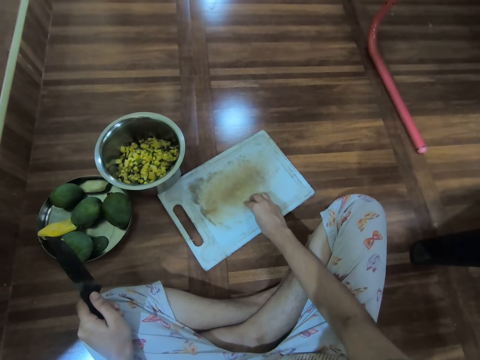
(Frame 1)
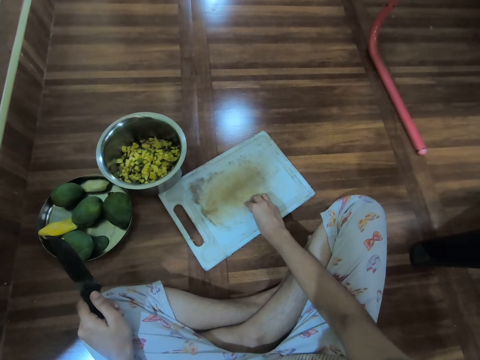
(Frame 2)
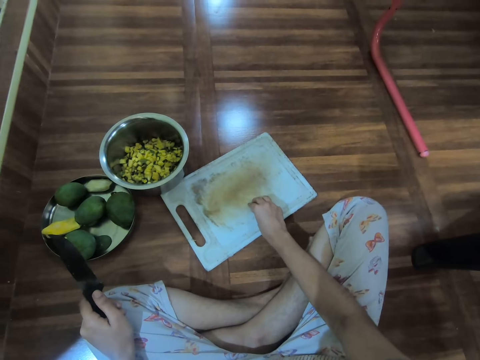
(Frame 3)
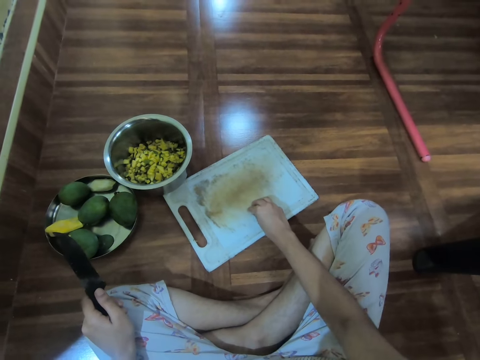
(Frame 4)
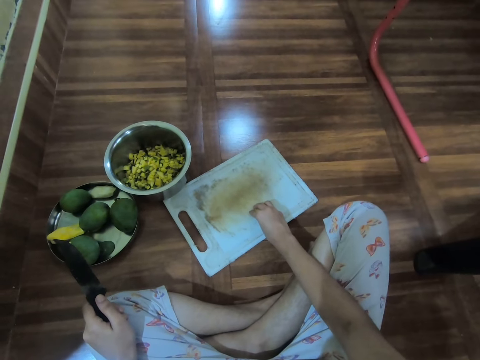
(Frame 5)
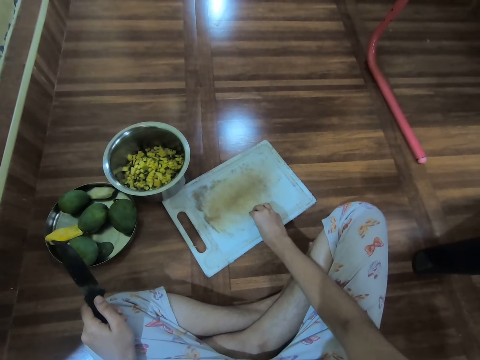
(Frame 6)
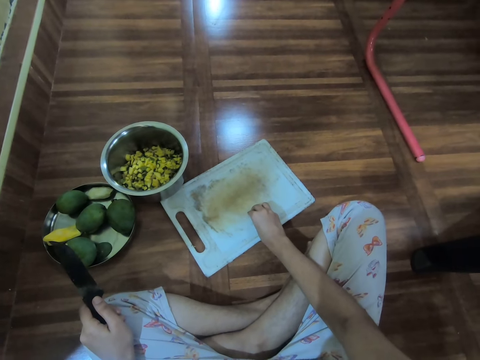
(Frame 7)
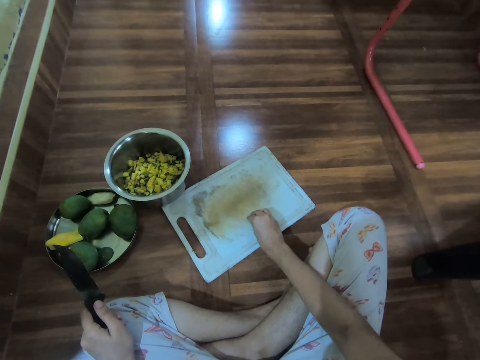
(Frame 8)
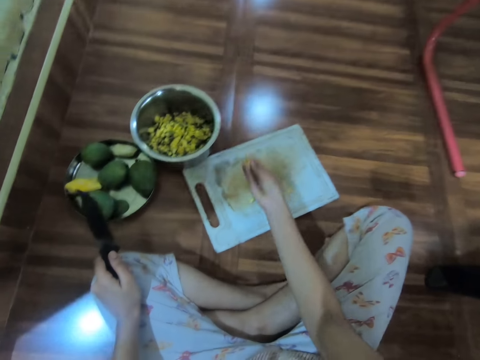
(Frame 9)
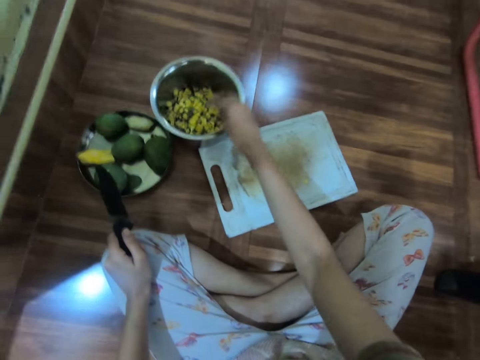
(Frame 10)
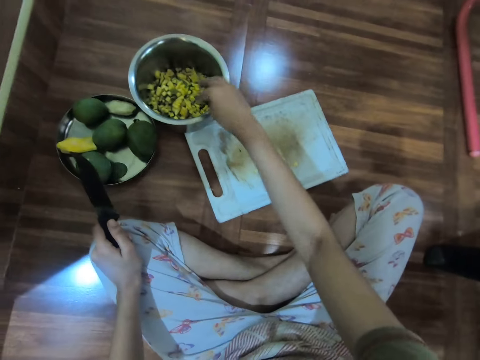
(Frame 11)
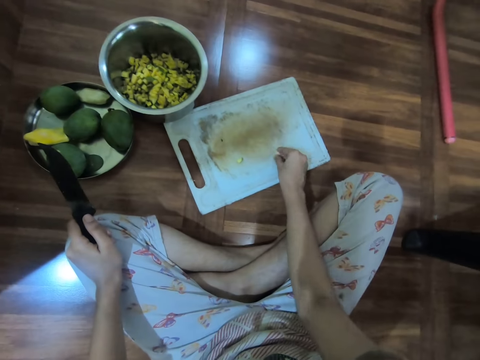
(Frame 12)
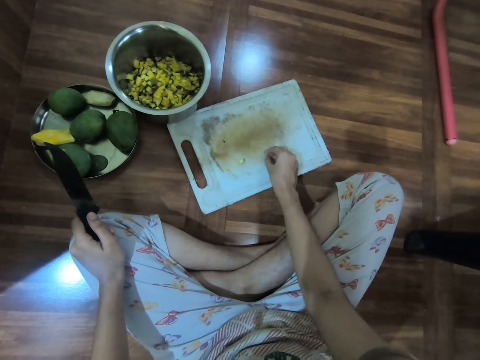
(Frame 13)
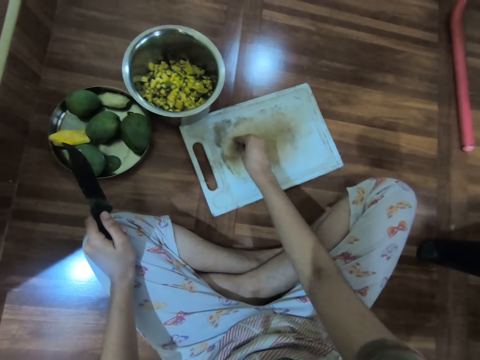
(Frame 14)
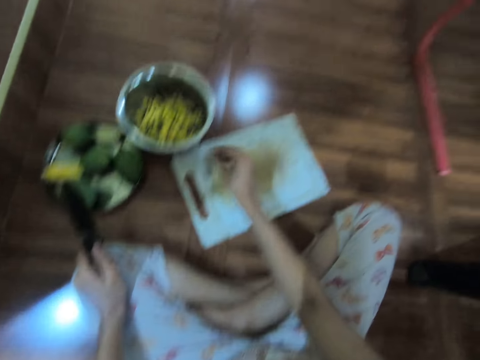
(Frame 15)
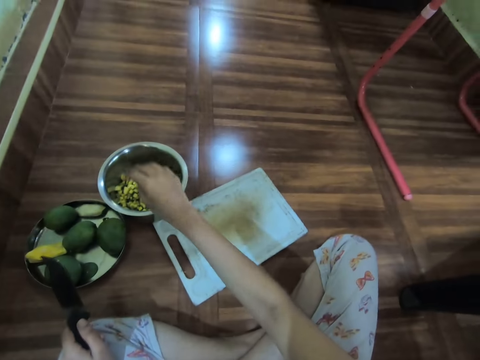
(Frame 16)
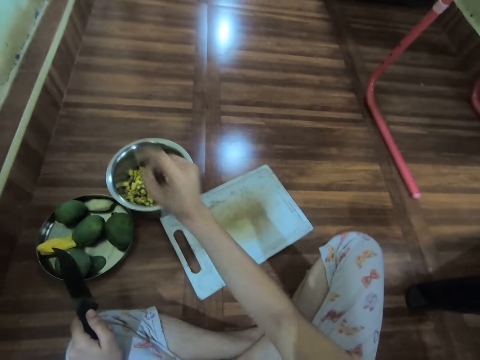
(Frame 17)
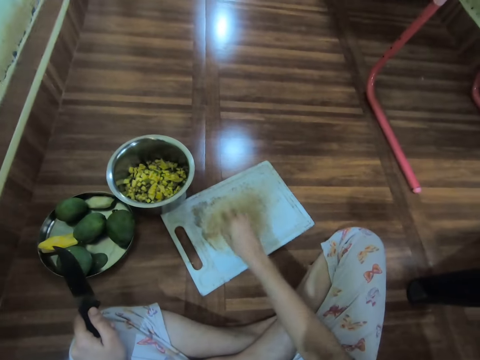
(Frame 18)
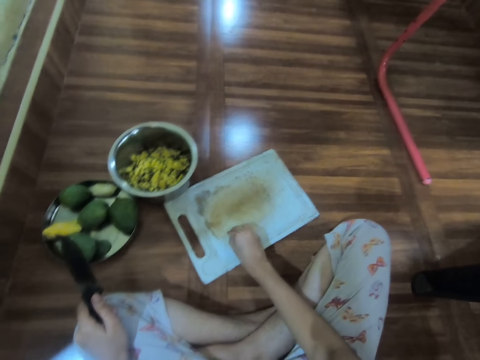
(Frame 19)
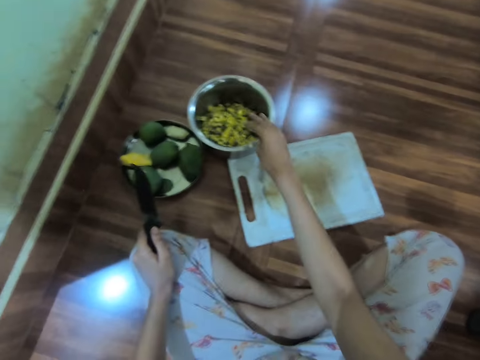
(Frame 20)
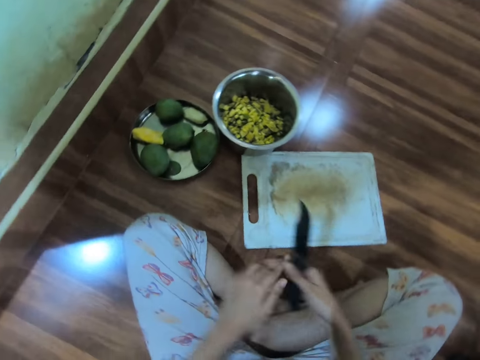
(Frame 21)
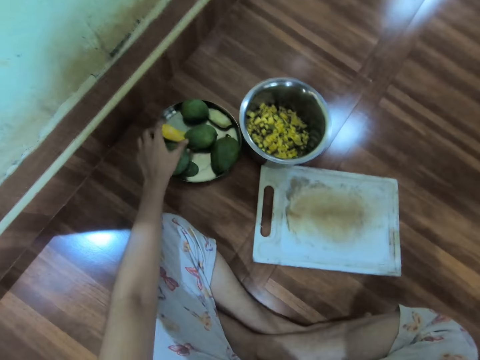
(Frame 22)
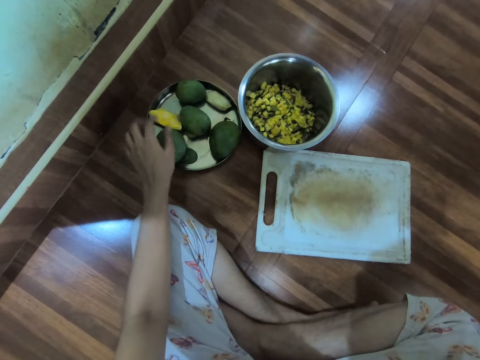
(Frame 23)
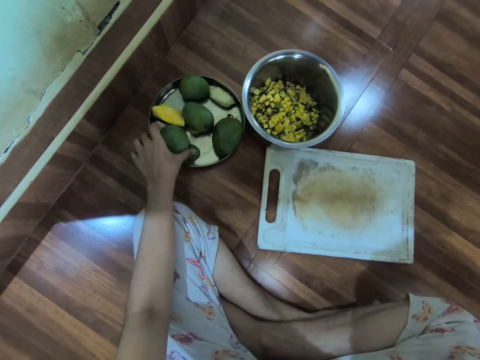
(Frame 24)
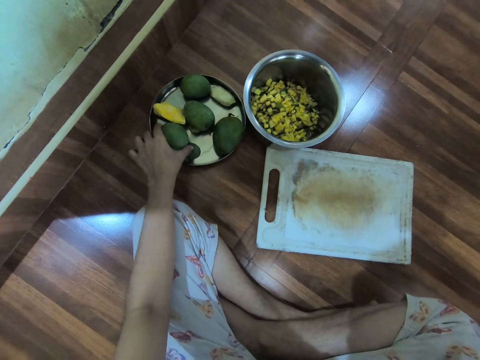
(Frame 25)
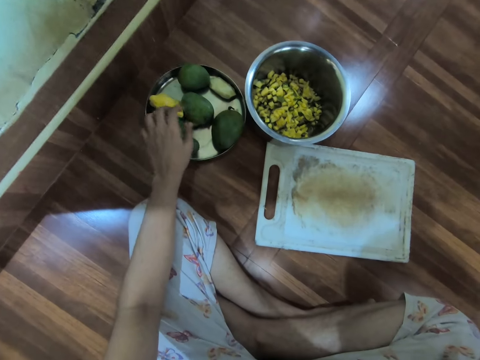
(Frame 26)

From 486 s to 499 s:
The camera wearer collects the mangoes on the chopping board. She pours the mango slices into the bowl with her right hand. She packs the mango slices from the tray with her right hand. She pours the mango slices into the bowl with her right hand. She packs the mango slices from the tray with her right hand. She pours the mango slices into the bowl with her right hand. She passes the knife from her left hand to her right hand. She touches the mango on the tray with her left hand. She touches the mango on the tray with her left hand again. She picks the mango on the bowl.

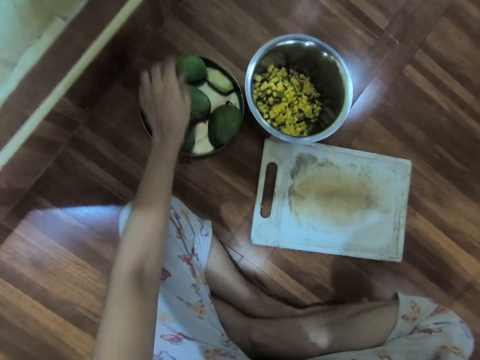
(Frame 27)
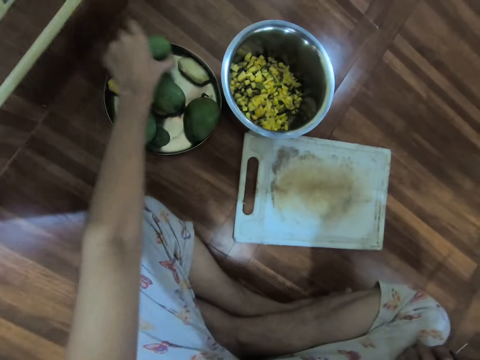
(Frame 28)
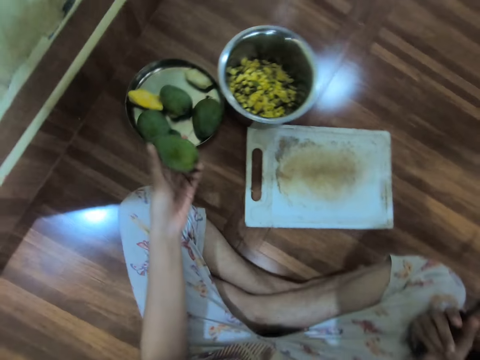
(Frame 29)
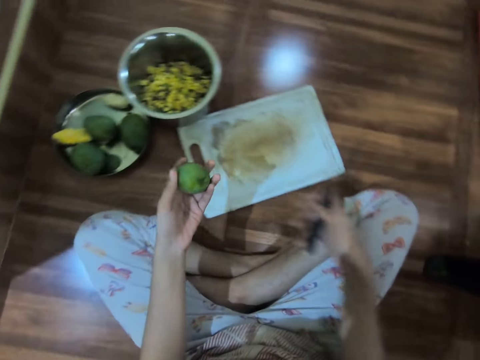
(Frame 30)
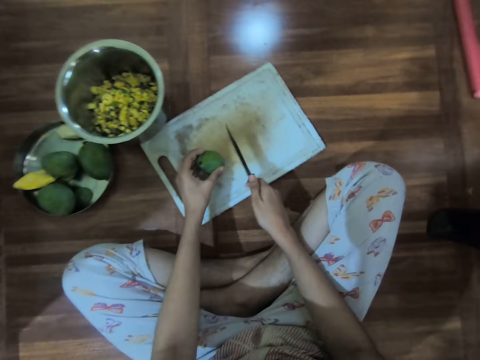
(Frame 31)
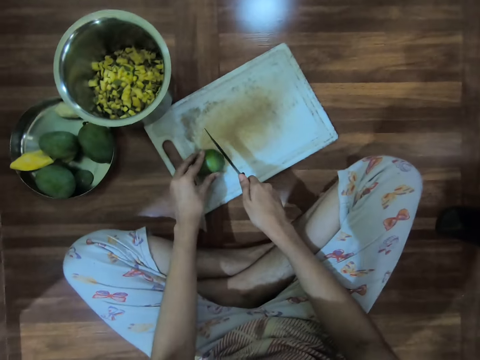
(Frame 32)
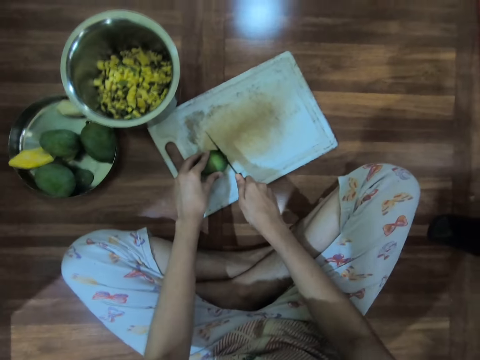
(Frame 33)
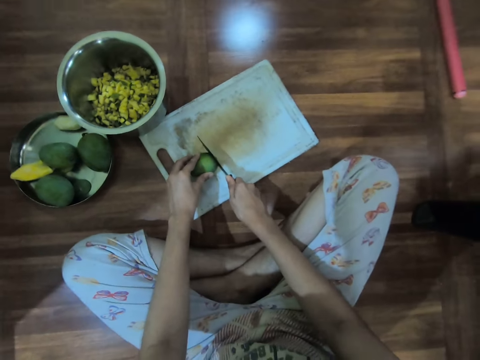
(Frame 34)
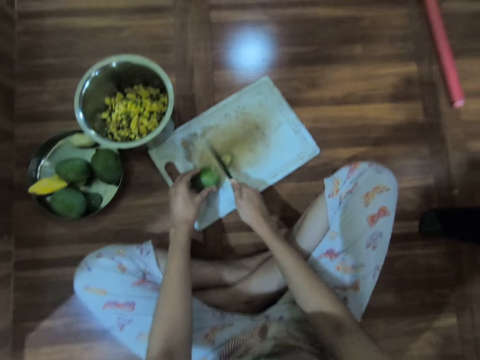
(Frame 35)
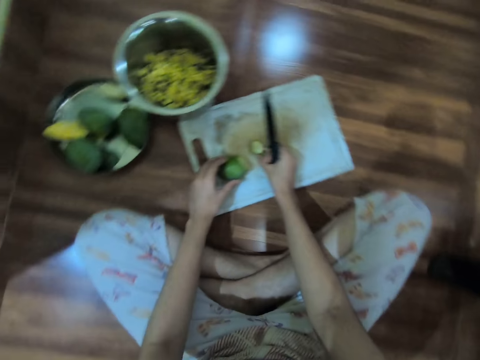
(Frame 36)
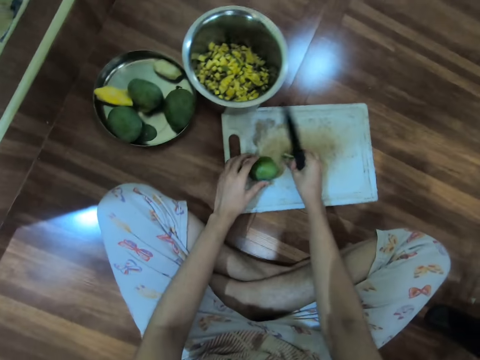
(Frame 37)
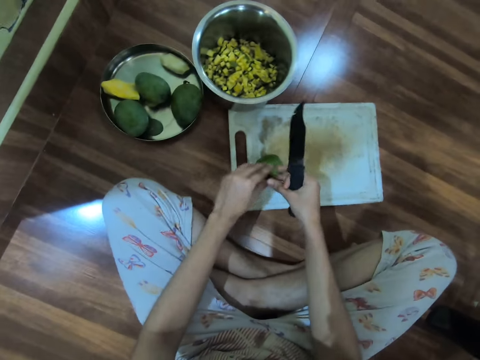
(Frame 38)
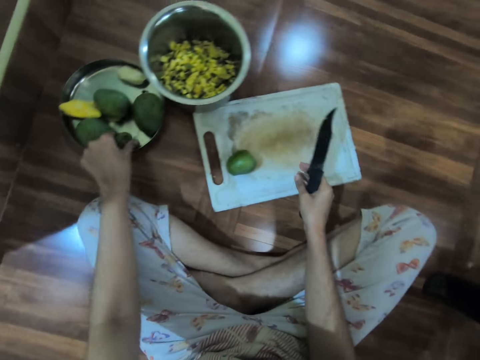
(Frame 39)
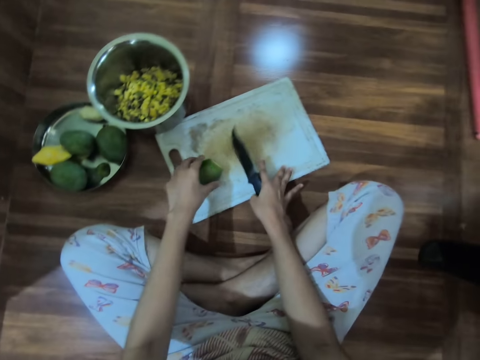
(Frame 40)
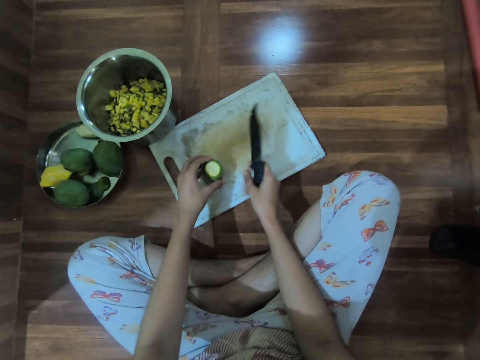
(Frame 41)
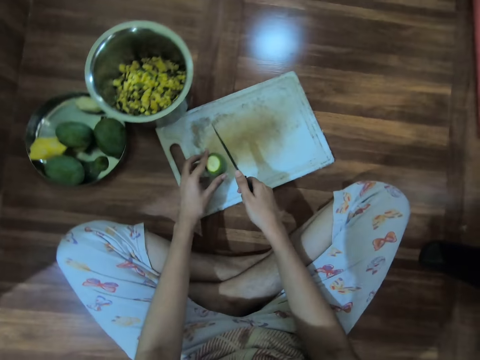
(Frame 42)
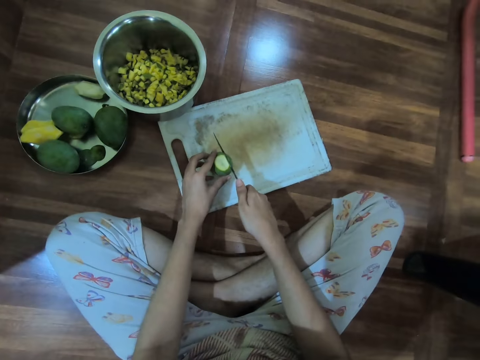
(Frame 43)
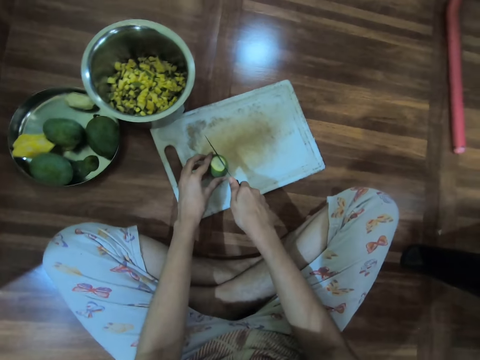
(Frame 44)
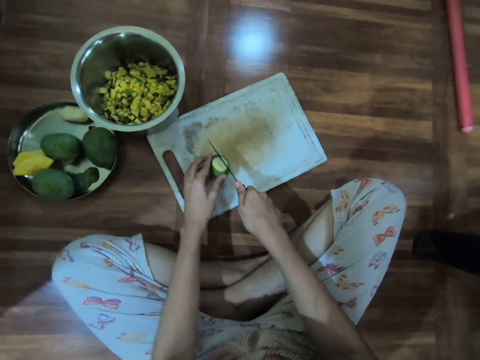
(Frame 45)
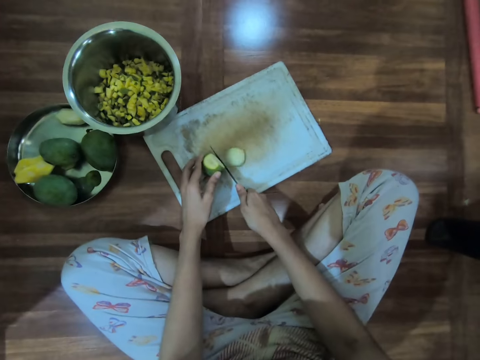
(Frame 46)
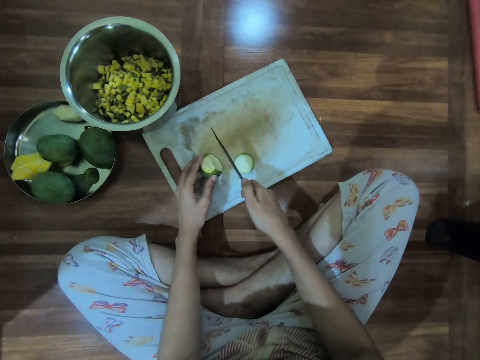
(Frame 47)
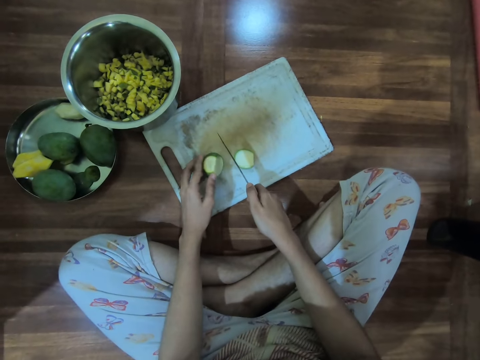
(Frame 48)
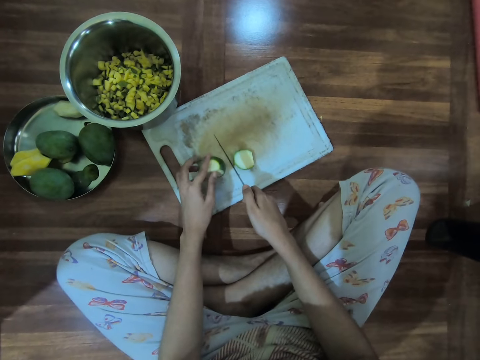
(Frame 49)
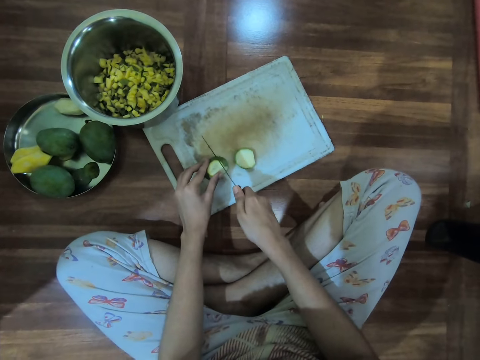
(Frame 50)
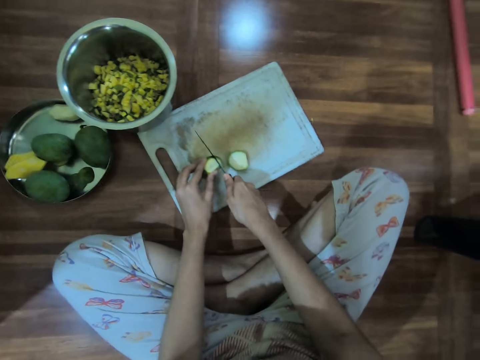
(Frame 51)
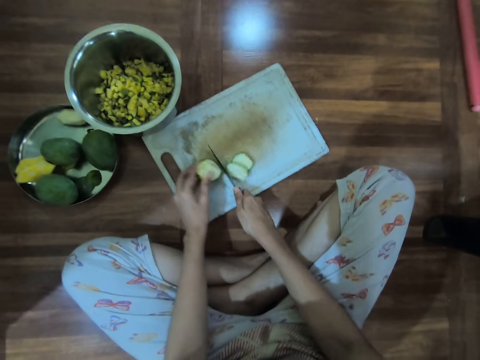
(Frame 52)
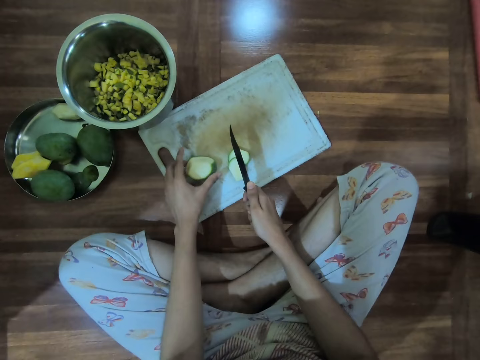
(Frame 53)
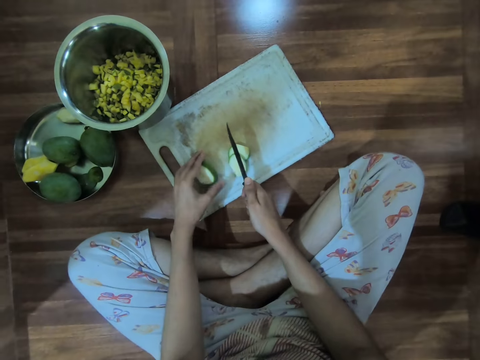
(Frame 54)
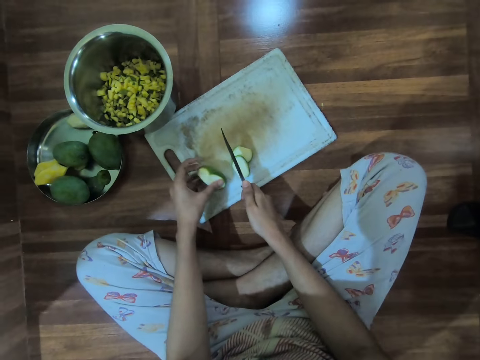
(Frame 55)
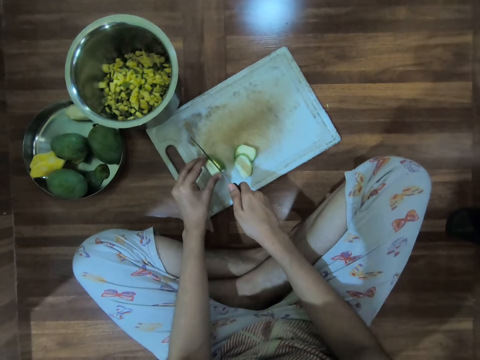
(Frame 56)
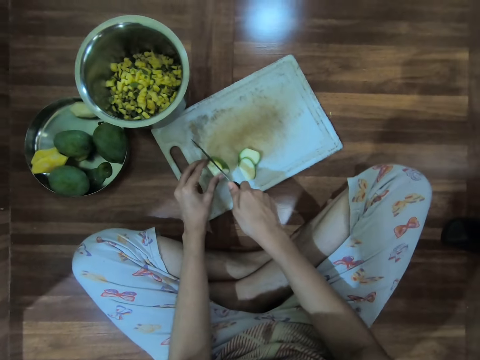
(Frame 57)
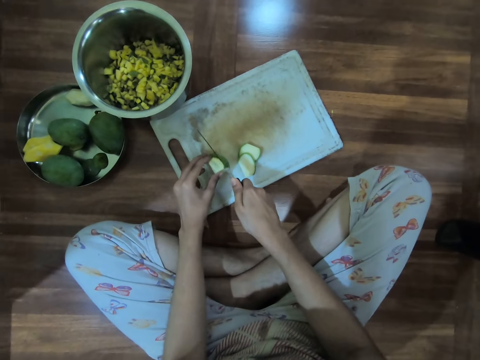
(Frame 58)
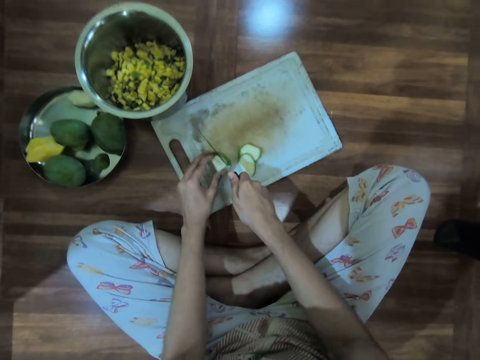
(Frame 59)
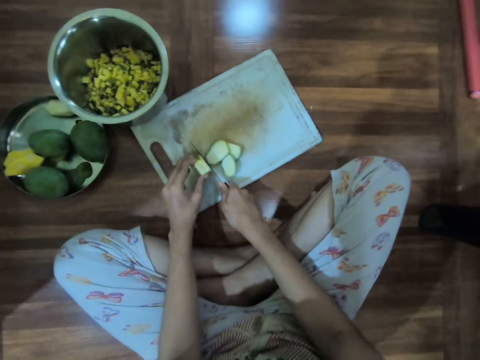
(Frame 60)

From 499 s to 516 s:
The camera wearer picks a mango from the tray with her left hand. She places the mango on the tray with her left hand. She cuts the mango on the tray with the knife in her right hand. She picks the mango peel from the tray with her right hand and passes the mango peel from her right hand to her left hand. She picks the mango on the chopping board. She drops the mango peel on the tray with her left hand. She puts the mango in the bowl. She adjusts the mango on the tray with her left hand. She cuts the mango on the tray with the knife in her right hand.
